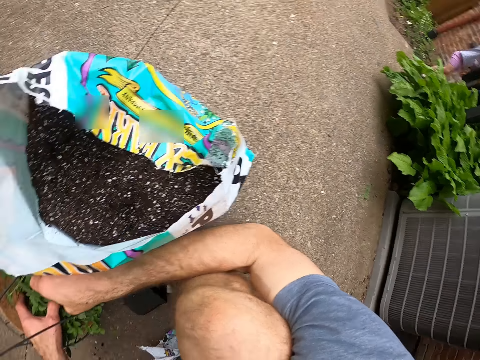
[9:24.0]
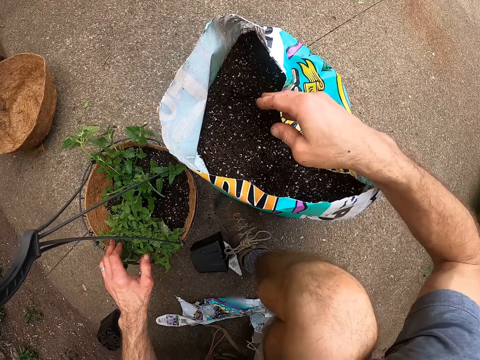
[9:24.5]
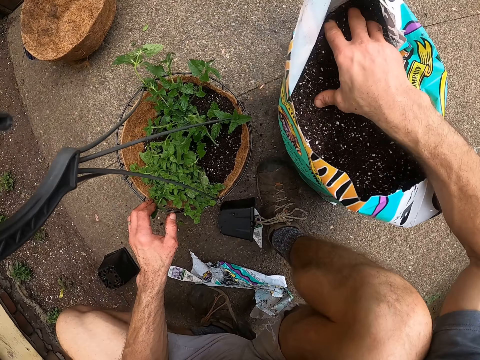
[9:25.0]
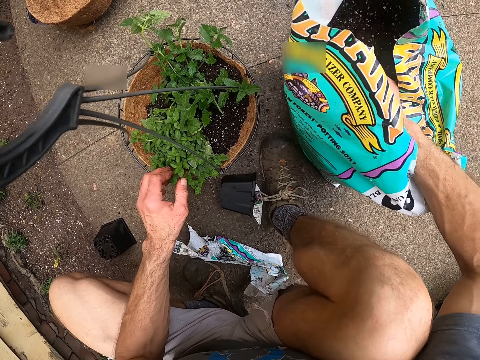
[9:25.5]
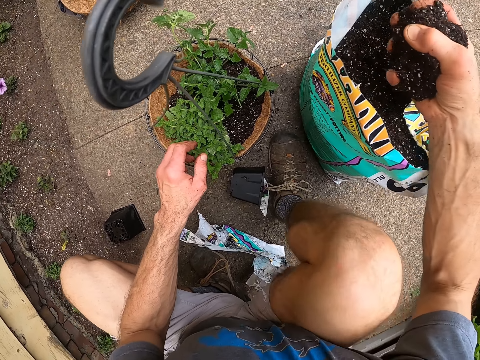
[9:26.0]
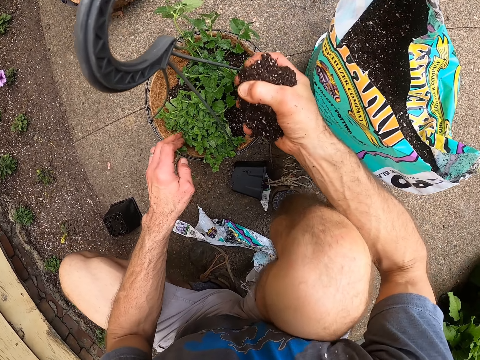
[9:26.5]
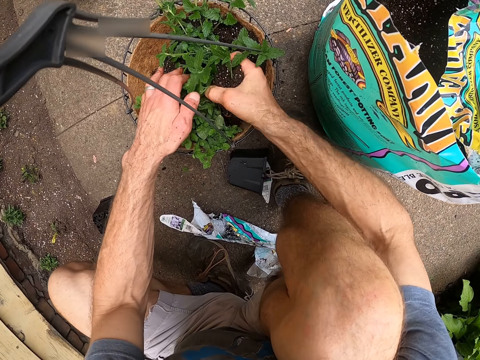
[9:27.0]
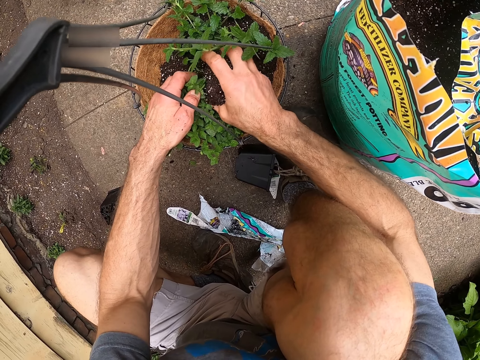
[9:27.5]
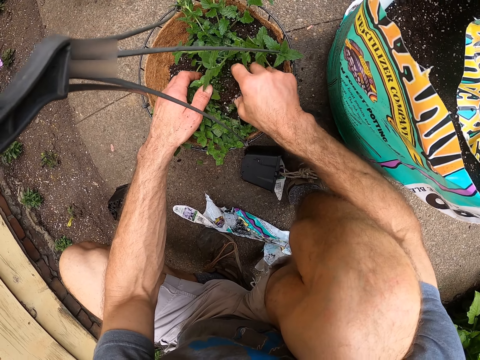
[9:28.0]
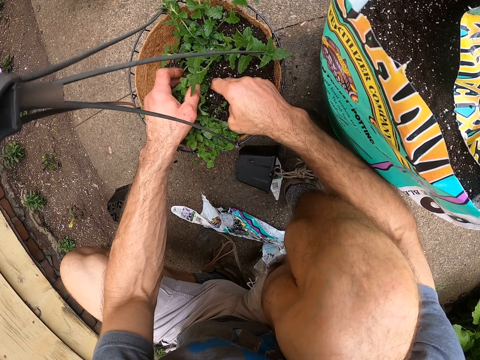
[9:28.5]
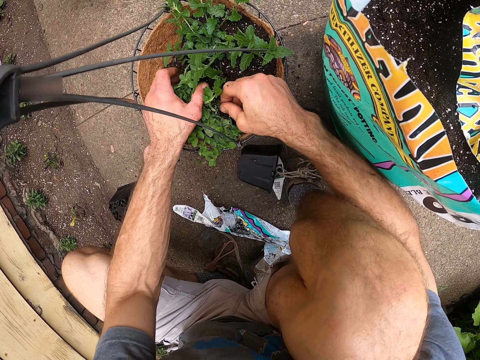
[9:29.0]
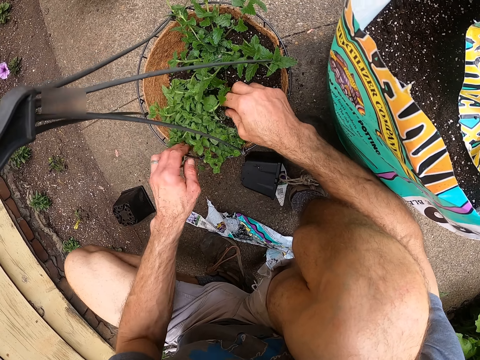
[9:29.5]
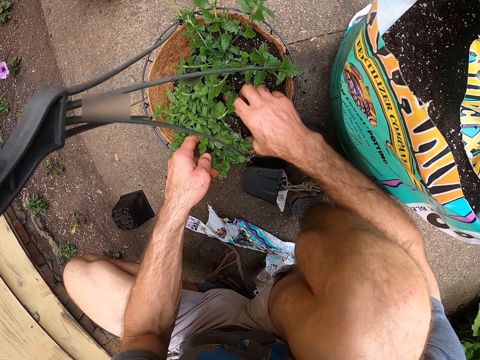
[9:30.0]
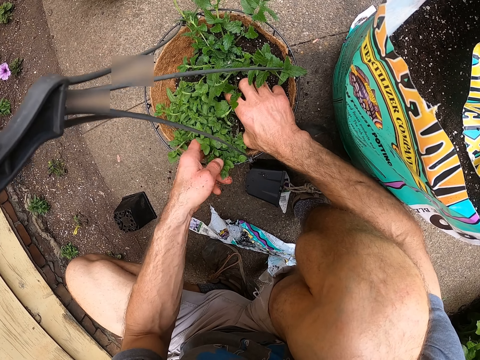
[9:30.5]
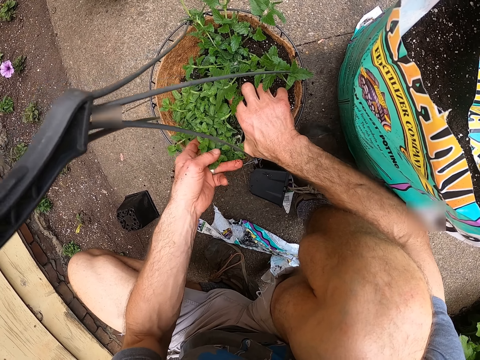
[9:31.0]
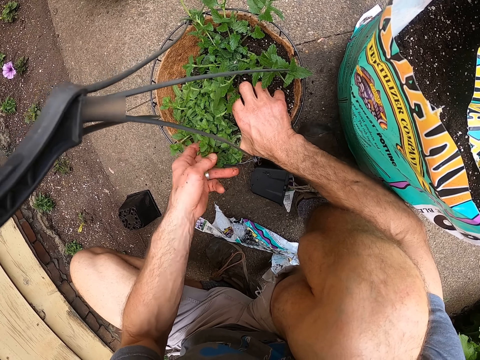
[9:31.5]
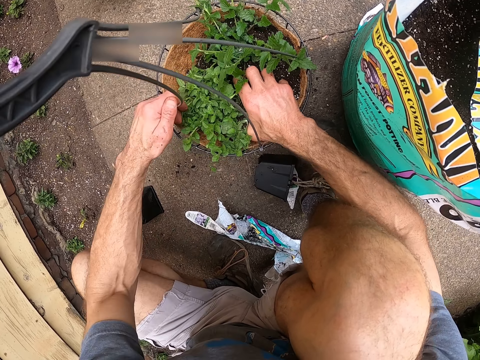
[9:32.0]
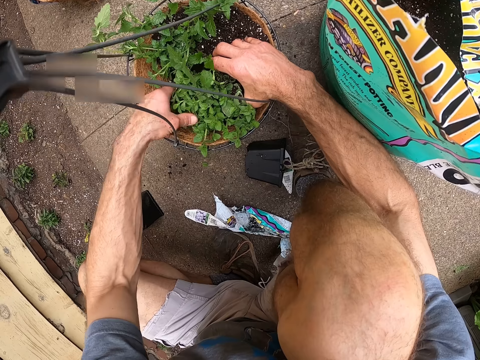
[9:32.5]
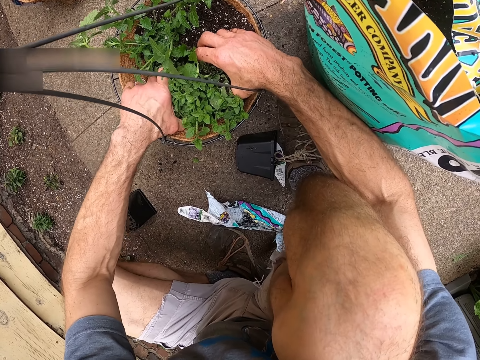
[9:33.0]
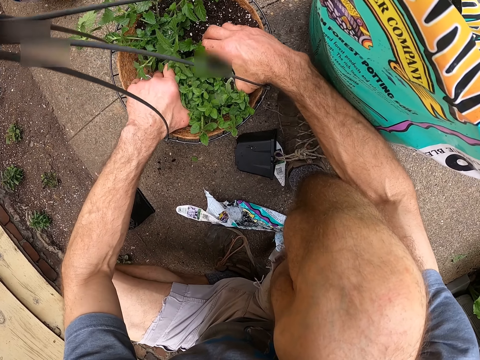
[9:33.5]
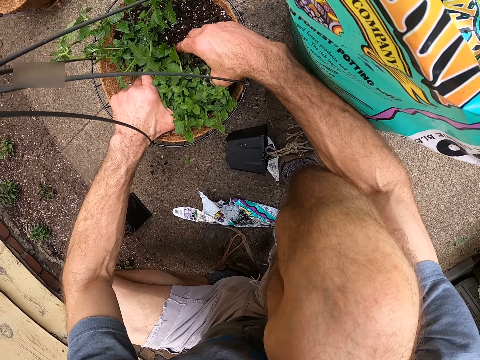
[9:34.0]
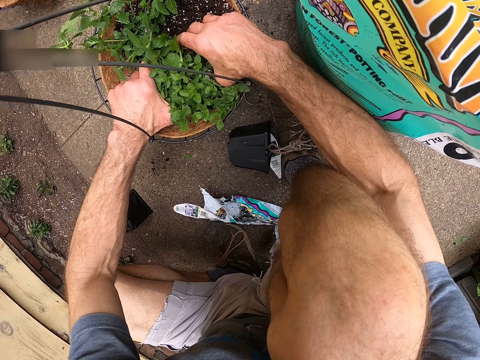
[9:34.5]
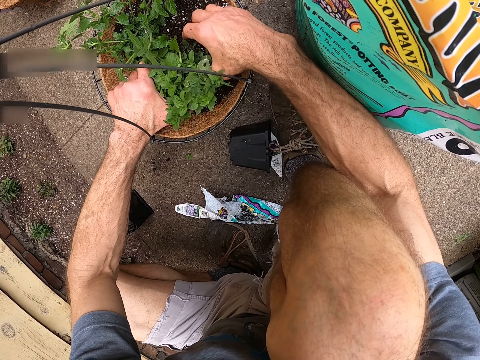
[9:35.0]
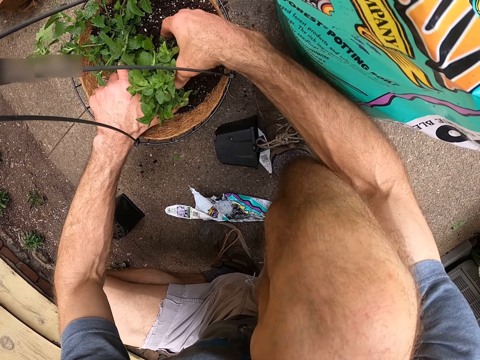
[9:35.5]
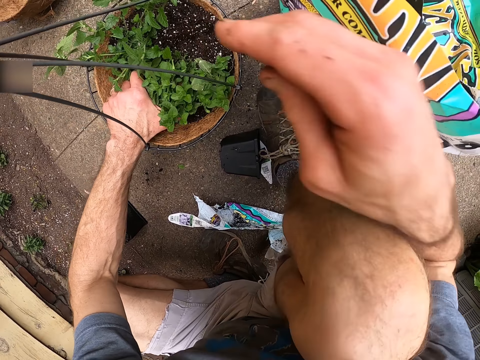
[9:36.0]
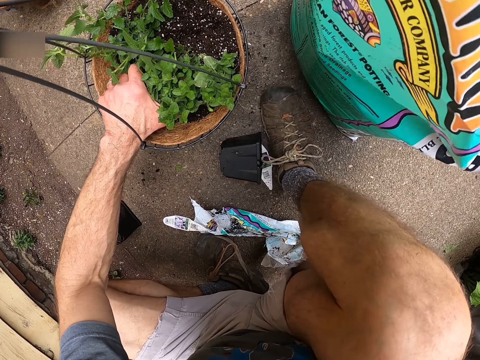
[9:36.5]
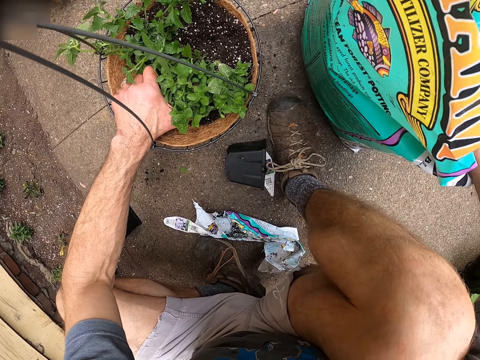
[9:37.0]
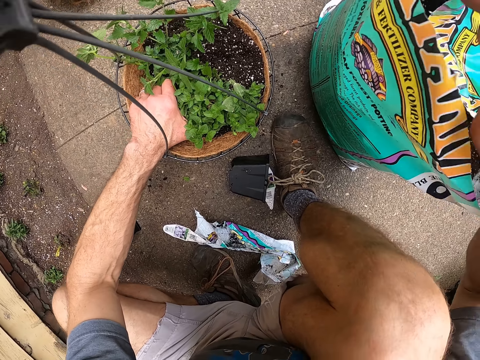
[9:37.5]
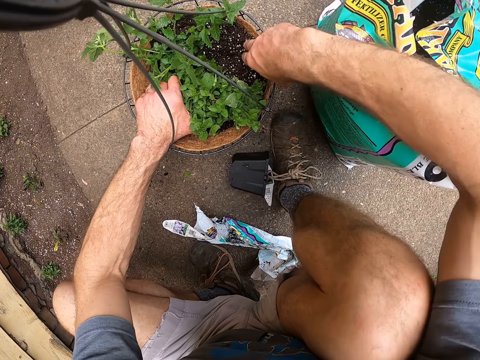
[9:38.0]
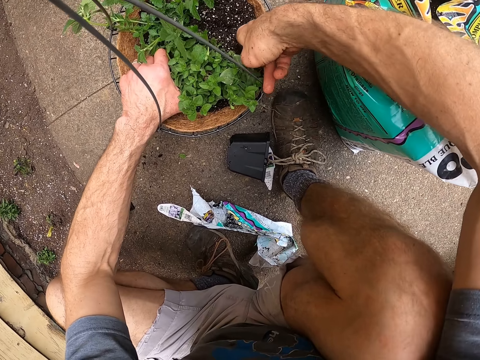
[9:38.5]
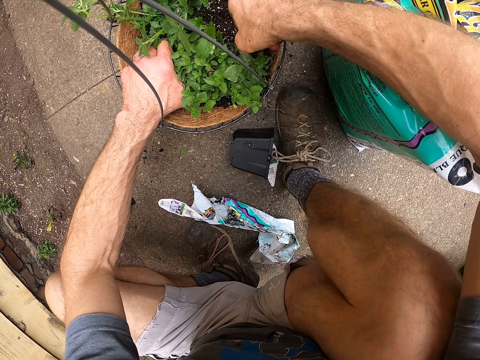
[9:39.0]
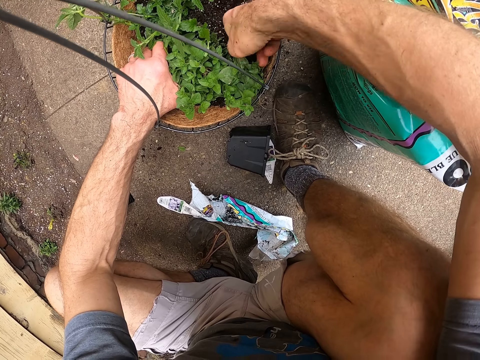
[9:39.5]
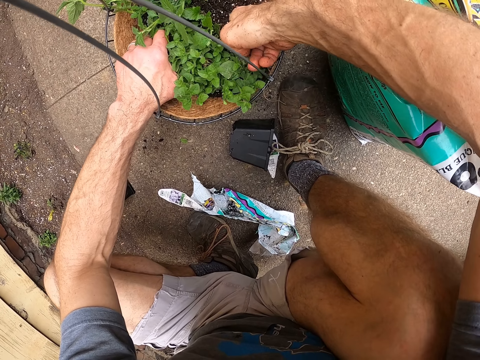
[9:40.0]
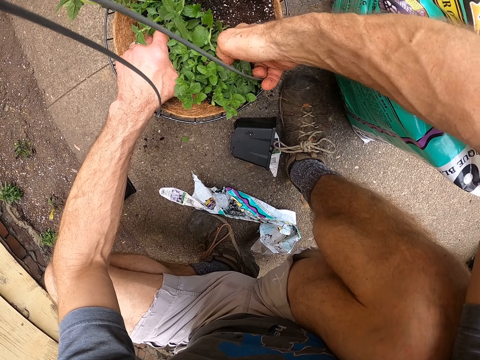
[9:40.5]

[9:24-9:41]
The camera wearer scoops soil in the soil bag beside the plant hanger. He pours the soil in the plant hanger. He adjusts the plant in the plant hanger. He puts his hand in the soil bag. He picks soil. He adjusts the soil in the plant hanger.

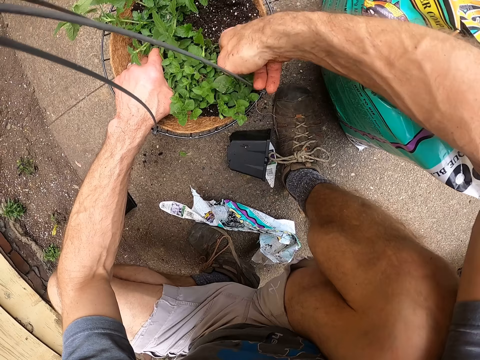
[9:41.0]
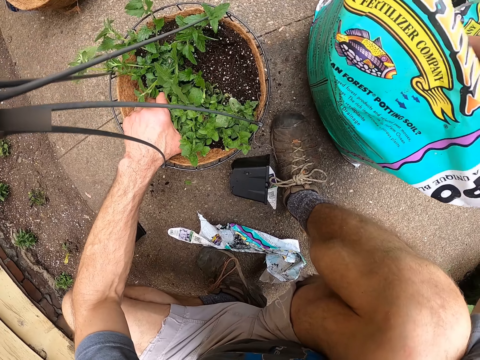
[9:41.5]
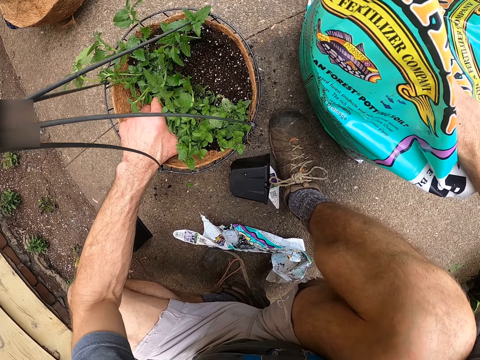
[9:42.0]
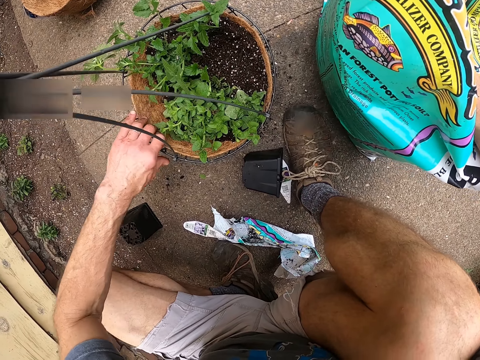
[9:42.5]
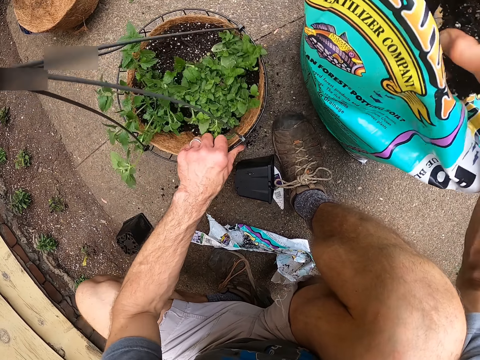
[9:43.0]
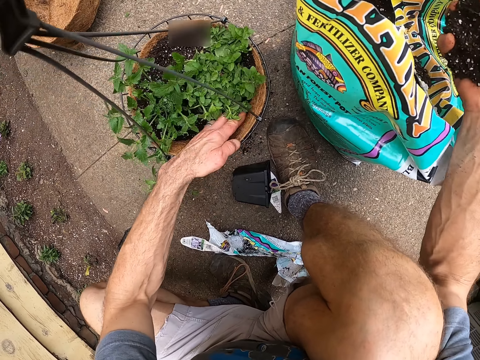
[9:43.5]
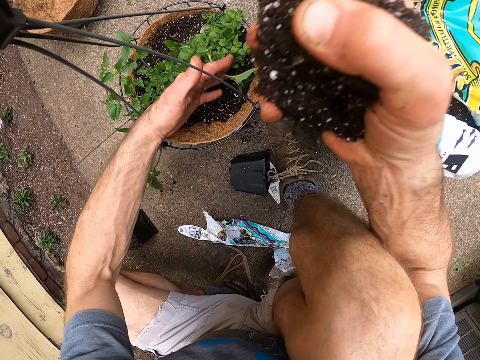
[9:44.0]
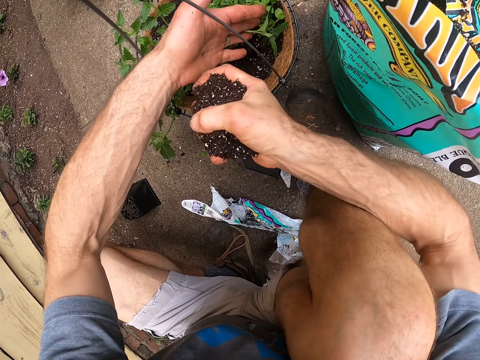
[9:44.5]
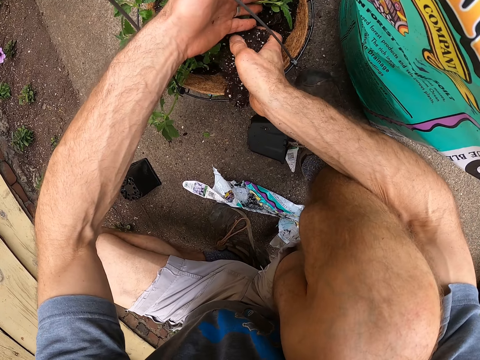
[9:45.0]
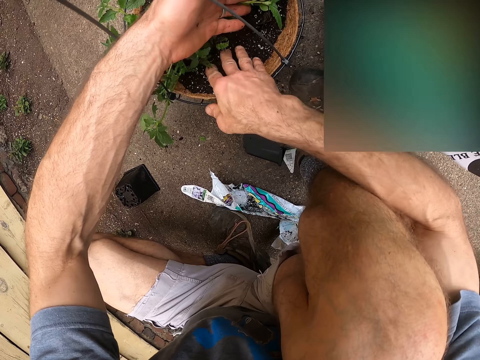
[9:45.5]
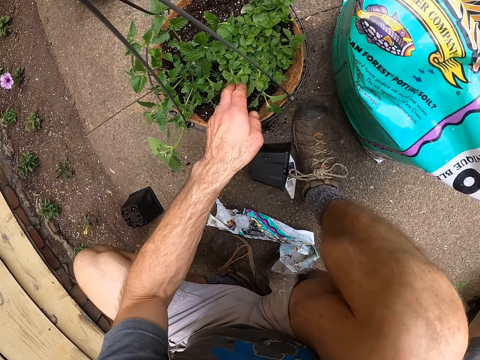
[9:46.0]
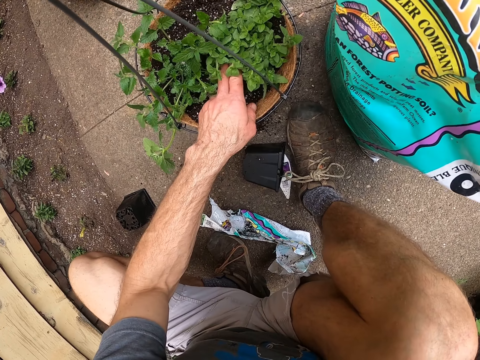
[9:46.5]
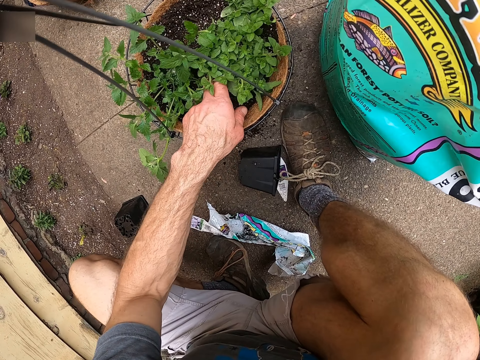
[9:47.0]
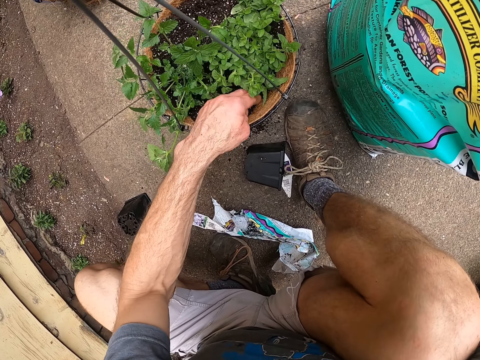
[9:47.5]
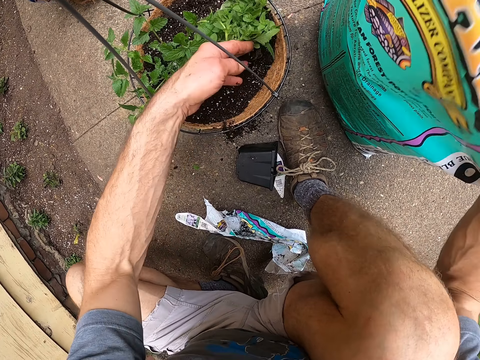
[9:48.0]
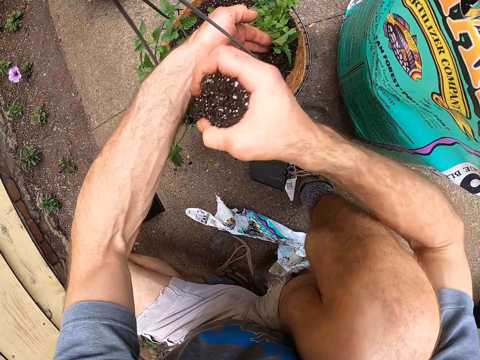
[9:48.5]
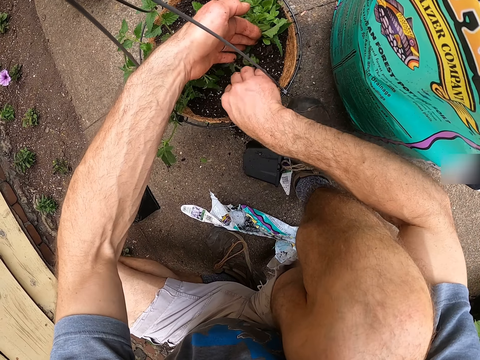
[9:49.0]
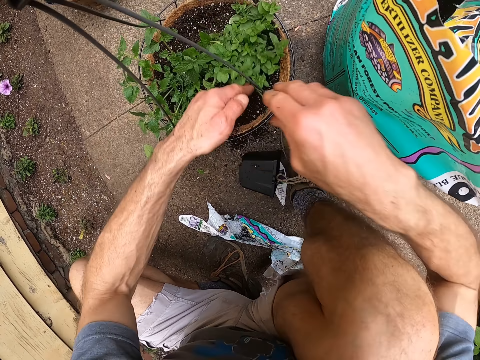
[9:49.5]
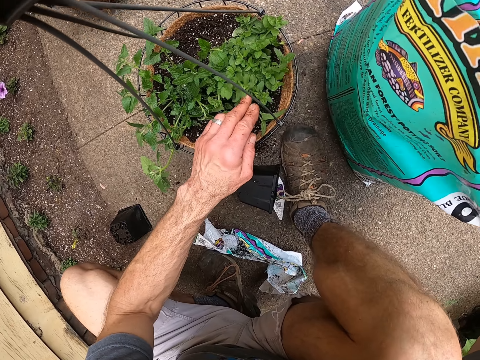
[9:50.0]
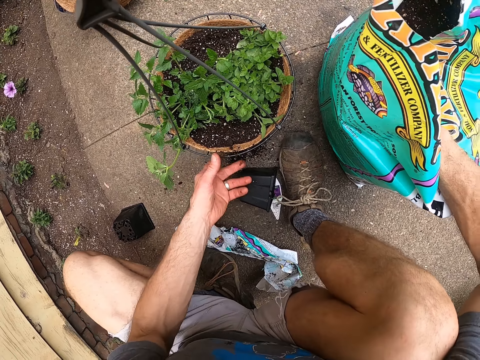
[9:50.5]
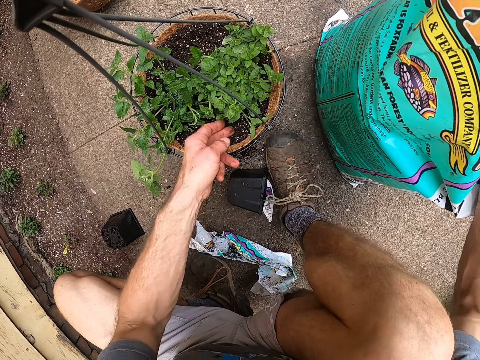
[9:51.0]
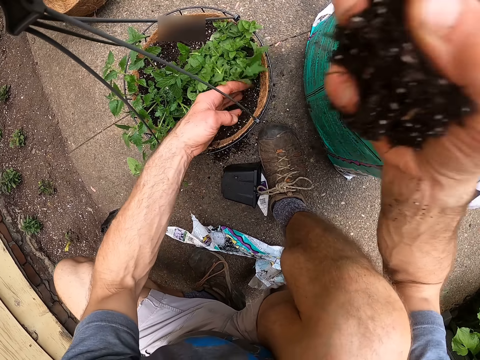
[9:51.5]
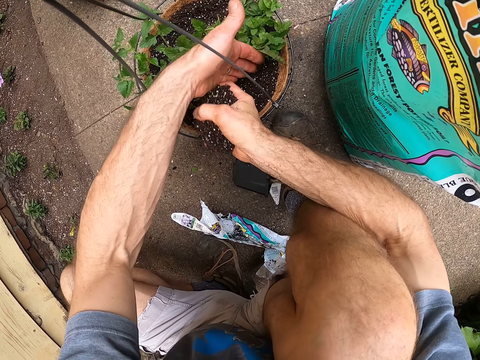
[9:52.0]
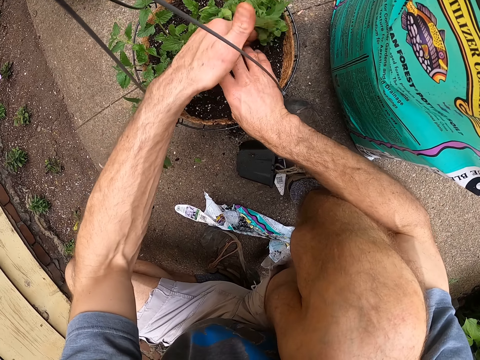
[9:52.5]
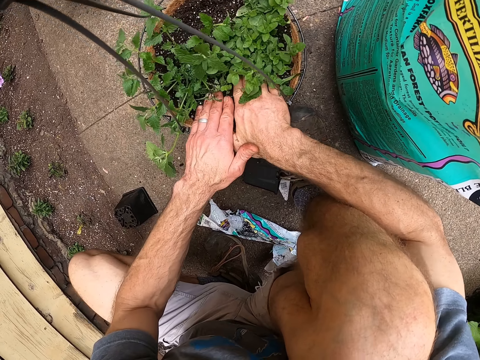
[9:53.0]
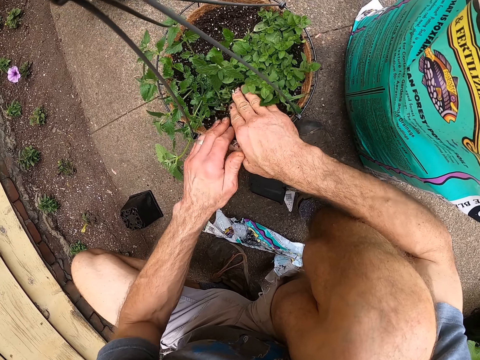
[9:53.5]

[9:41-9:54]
The camera wearer scoops soil in the soil bag beside the plant hanger. They turn the plant hanger on the floor. They pour the soil in the plant hanger. They scoop soil in the soil bag beside the plant hanger. They pour the soil in the plant hanger. They scoop soil in the soil bag beside the plant hanger. They pour the soil in the plant hanger.
